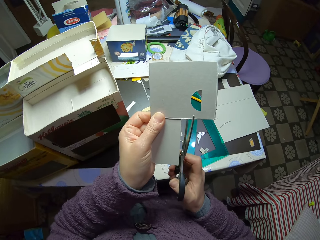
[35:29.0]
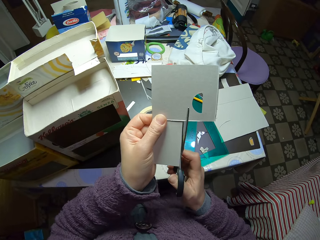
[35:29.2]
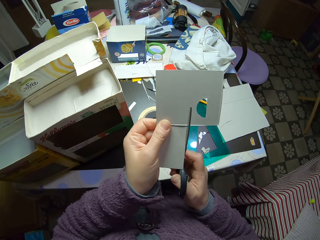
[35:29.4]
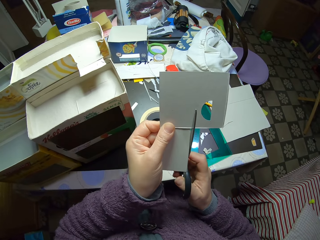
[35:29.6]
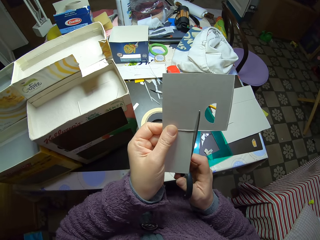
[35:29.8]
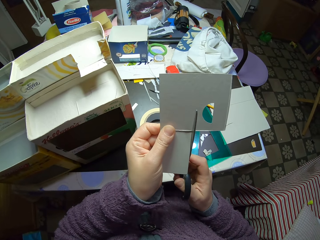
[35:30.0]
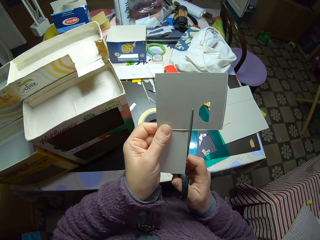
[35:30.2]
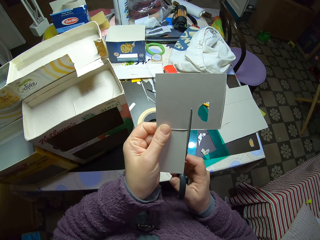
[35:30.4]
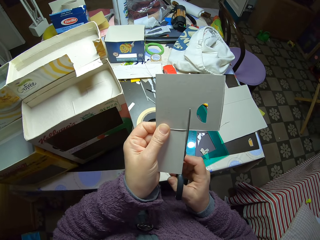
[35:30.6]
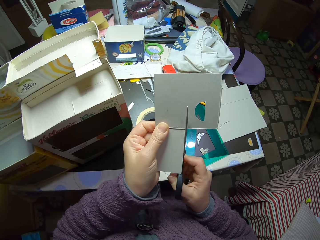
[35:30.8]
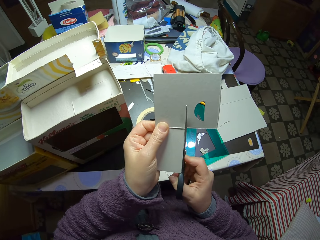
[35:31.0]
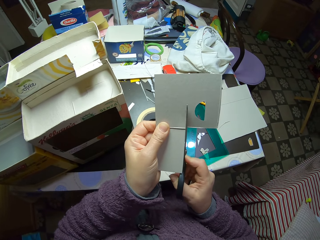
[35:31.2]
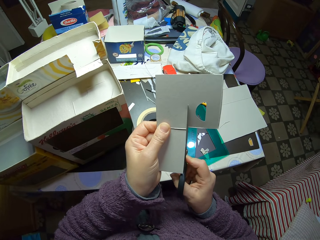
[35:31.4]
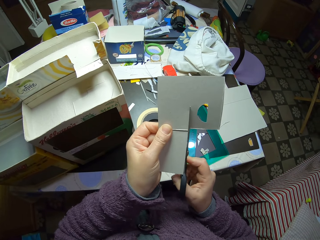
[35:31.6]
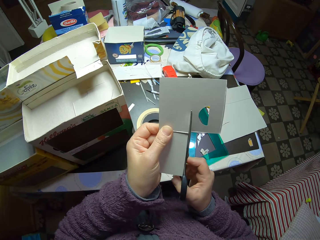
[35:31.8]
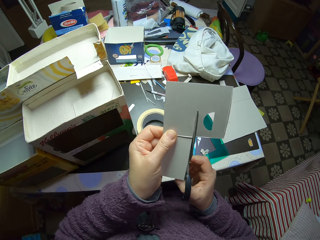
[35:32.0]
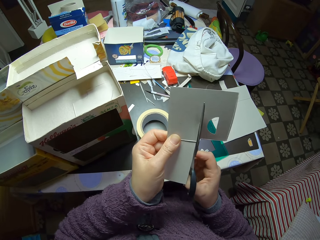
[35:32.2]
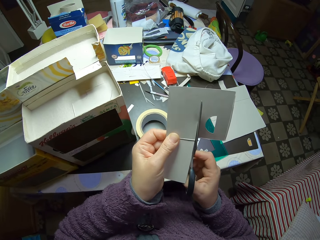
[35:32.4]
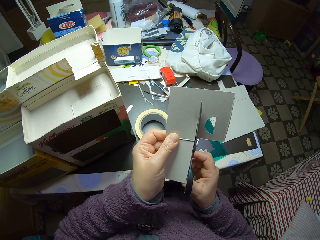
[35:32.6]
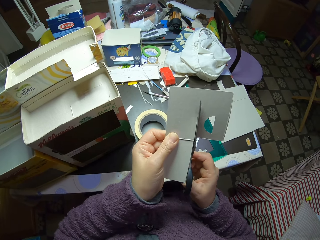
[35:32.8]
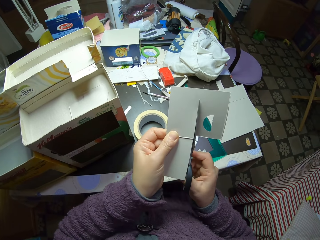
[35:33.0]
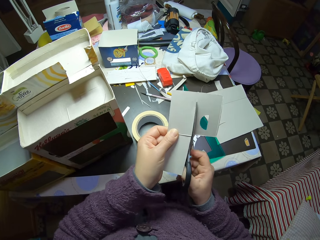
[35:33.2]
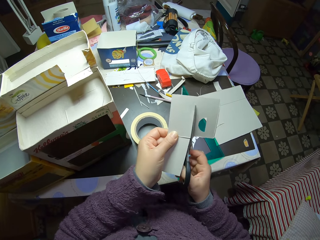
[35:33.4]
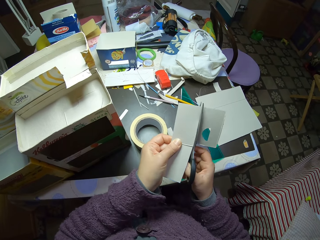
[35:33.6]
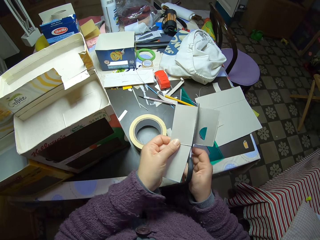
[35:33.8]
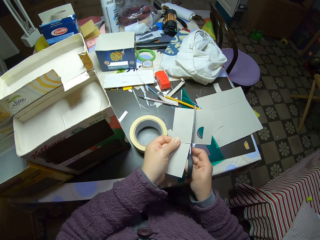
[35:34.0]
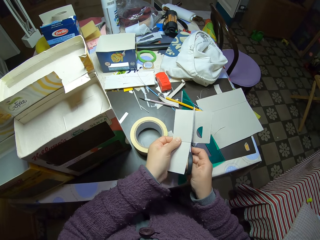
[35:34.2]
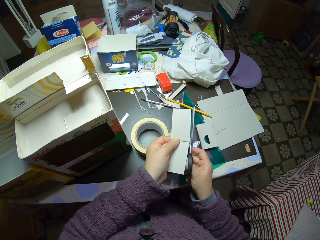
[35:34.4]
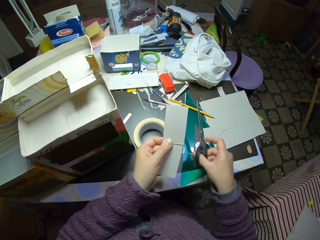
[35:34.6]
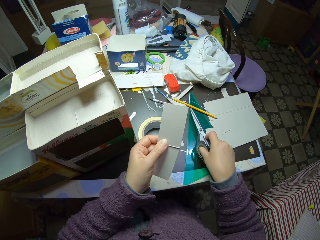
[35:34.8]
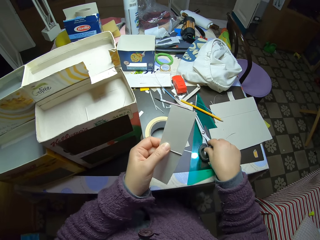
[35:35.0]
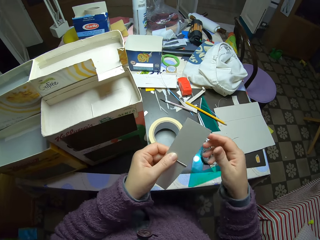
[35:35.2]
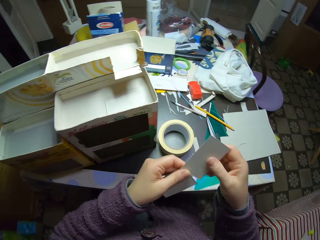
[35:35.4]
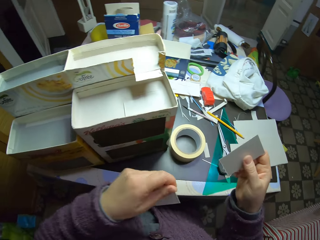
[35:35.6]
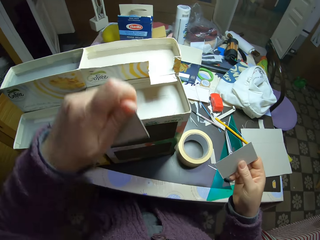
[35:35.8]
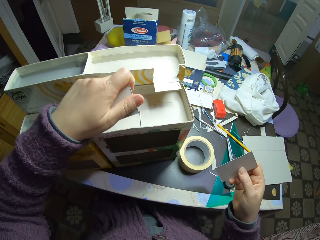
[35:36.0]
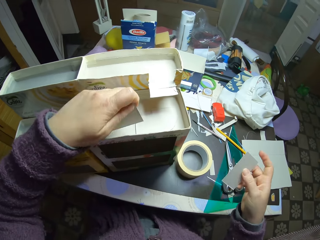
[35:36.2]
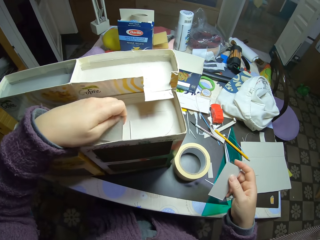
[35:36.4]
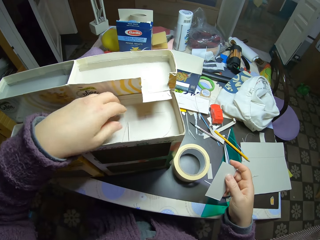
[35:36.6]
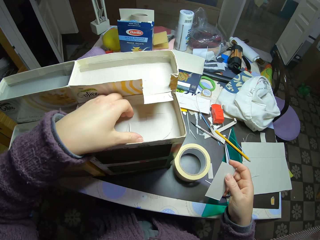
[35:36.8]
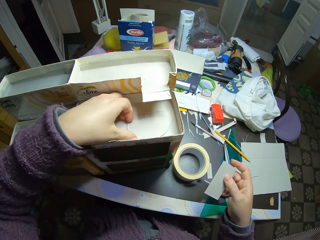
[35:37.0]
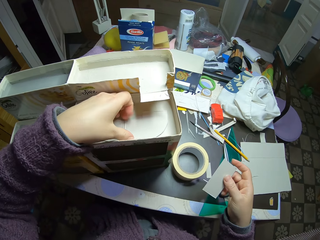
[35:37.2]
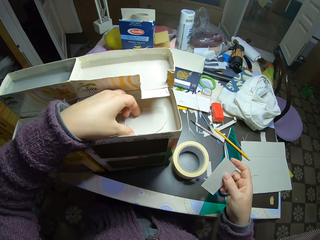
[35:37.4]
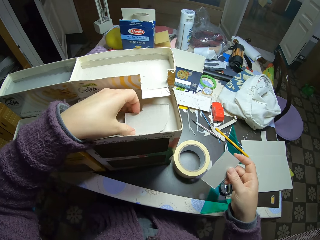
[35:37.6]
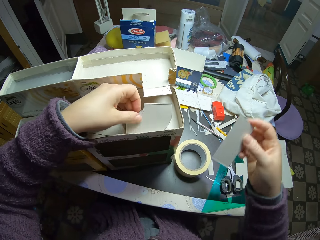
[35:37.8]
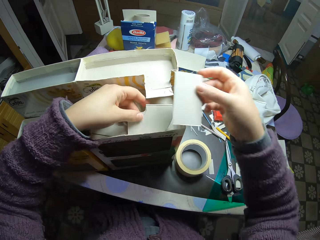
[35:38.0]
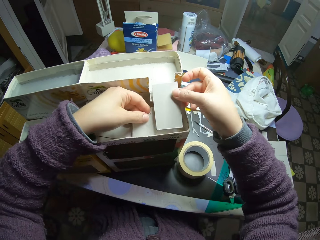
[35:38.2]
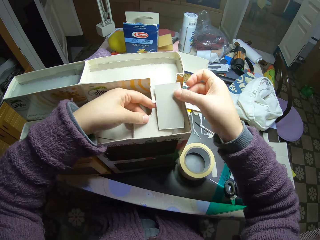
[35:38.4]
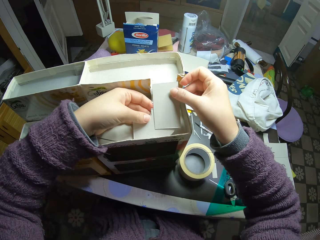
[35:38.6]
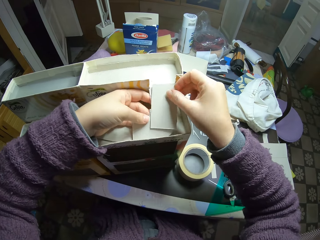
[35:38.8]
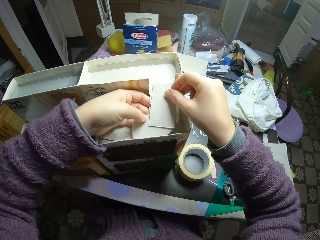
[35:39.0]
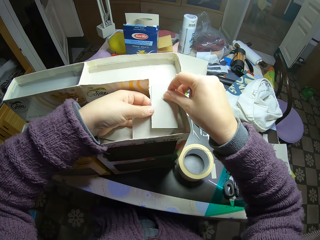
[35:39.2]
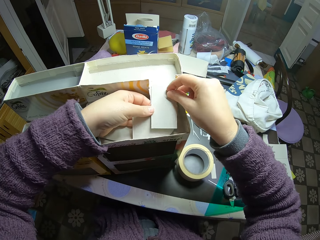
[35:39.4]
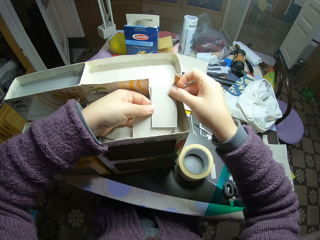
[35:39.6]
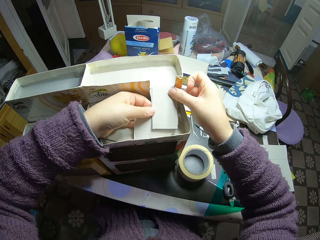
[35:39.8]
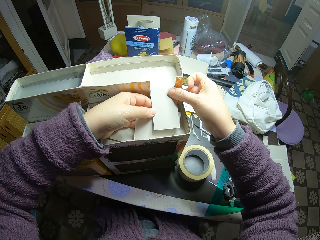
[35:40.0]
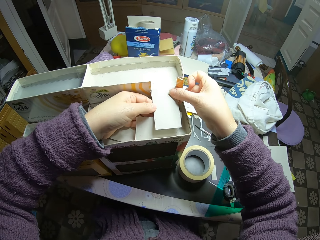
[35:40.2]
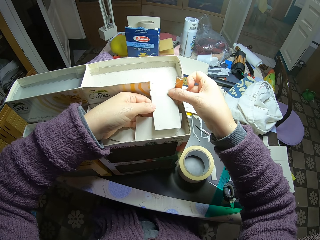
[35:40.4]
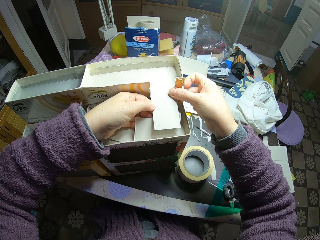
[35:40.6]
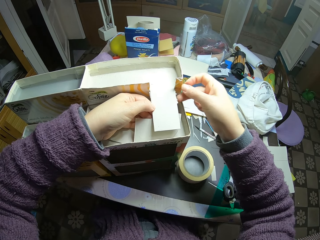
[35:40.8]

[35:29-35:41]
The camera wearer cuts the carton or model piece with the scissors. He puts the model piece on the table. He puts the scissors on the table. He takes the model piece. He drops the piece of carton in his left on the carton box. He picks a piece of carton in the carton box with his left hand. He sizes the carton in his right hand in the carton box. He connects the model pieces.

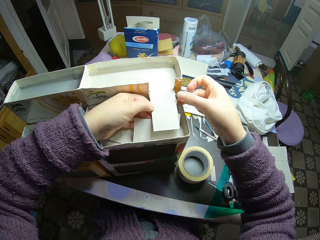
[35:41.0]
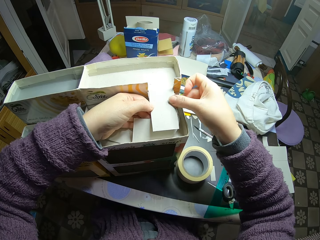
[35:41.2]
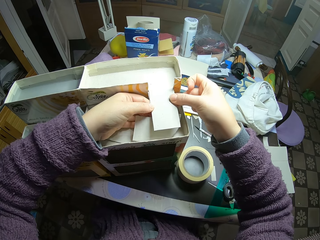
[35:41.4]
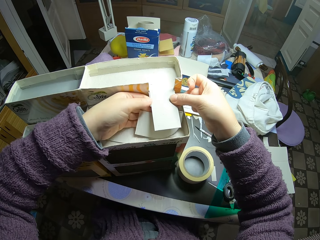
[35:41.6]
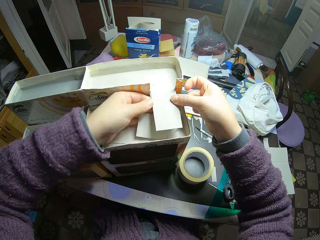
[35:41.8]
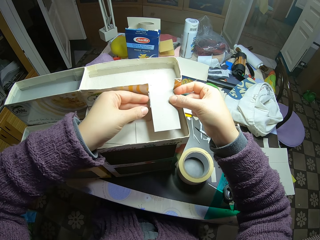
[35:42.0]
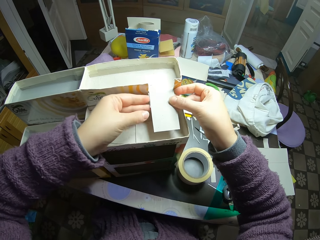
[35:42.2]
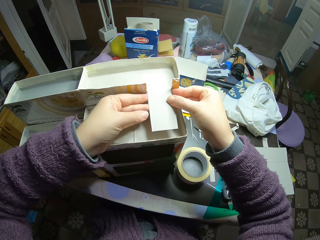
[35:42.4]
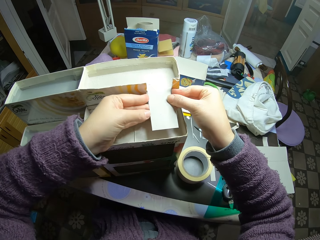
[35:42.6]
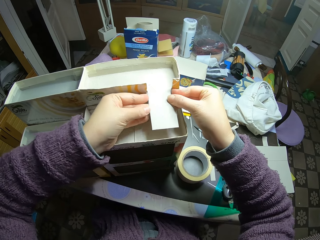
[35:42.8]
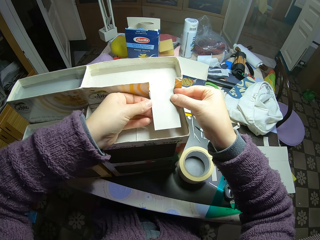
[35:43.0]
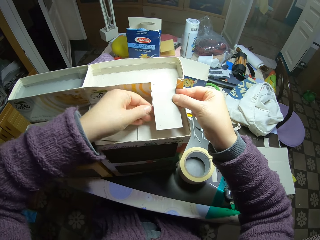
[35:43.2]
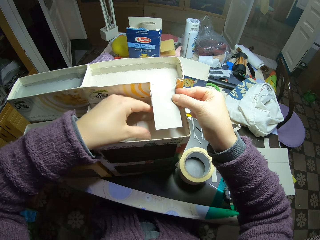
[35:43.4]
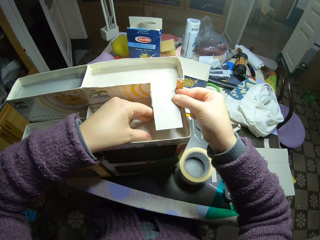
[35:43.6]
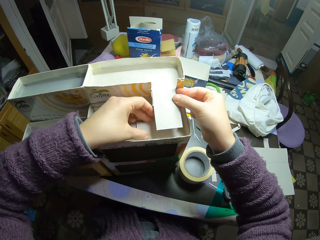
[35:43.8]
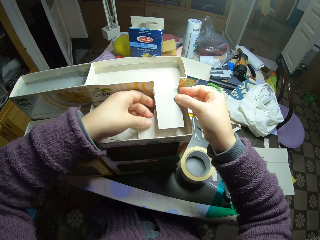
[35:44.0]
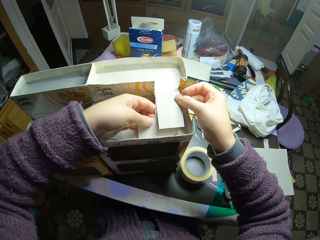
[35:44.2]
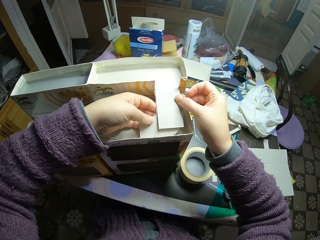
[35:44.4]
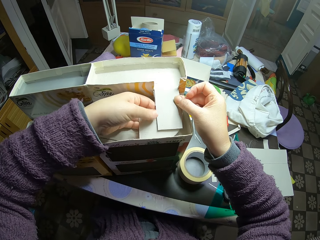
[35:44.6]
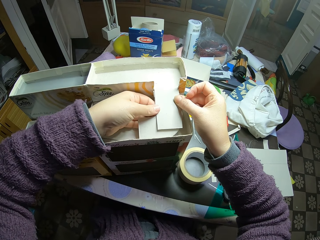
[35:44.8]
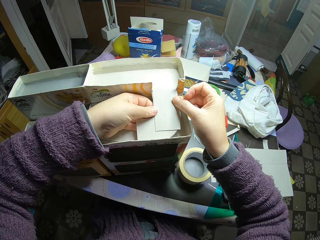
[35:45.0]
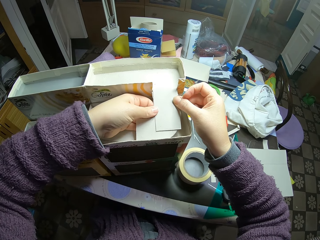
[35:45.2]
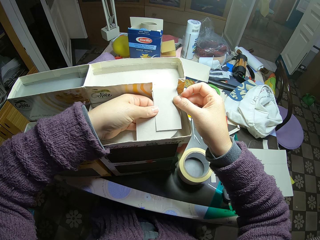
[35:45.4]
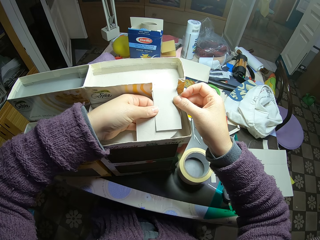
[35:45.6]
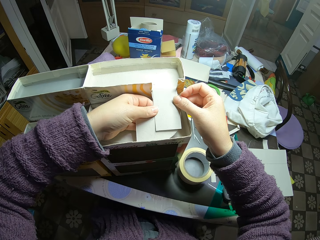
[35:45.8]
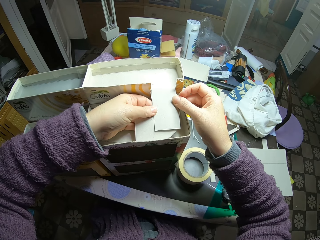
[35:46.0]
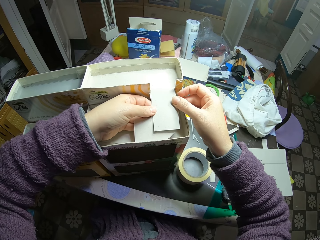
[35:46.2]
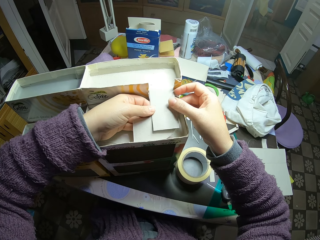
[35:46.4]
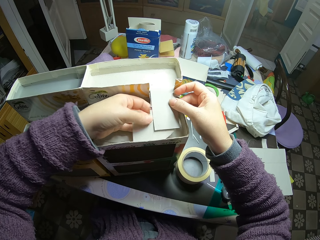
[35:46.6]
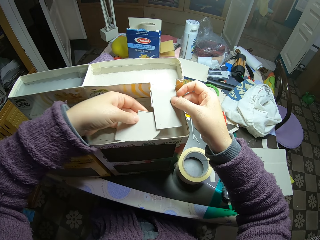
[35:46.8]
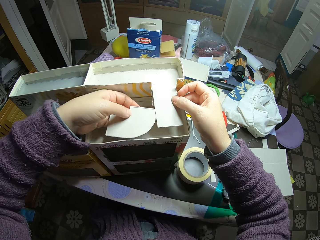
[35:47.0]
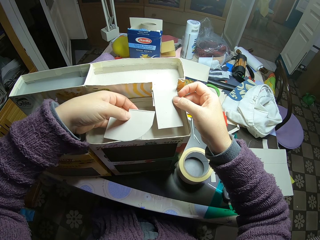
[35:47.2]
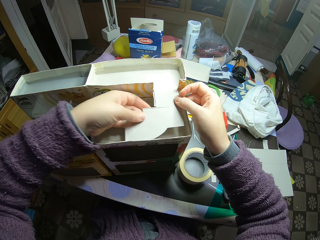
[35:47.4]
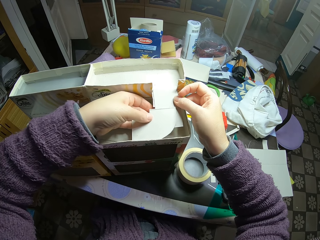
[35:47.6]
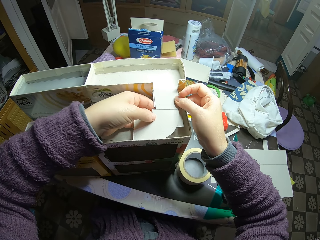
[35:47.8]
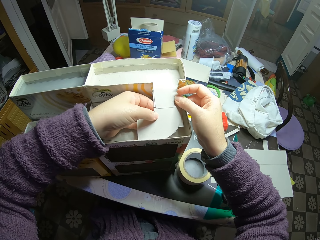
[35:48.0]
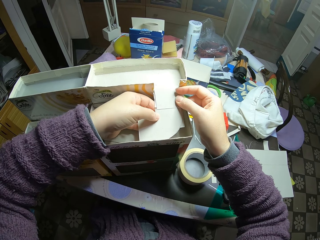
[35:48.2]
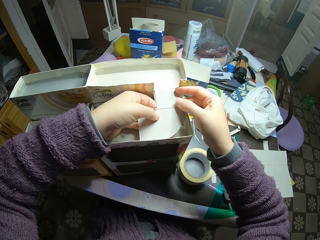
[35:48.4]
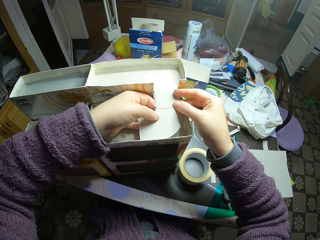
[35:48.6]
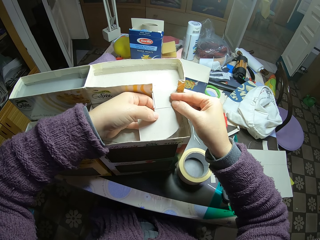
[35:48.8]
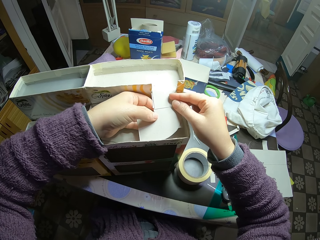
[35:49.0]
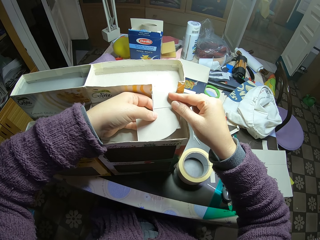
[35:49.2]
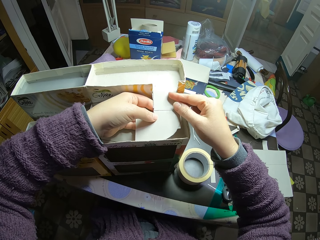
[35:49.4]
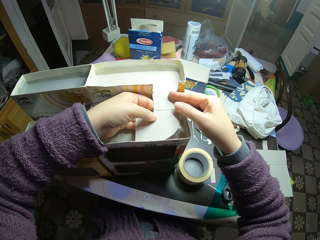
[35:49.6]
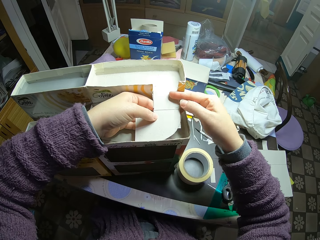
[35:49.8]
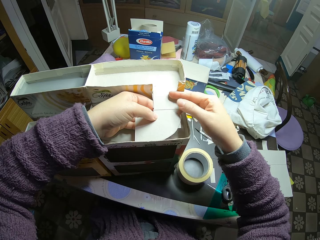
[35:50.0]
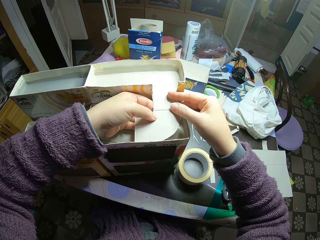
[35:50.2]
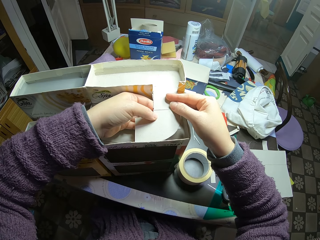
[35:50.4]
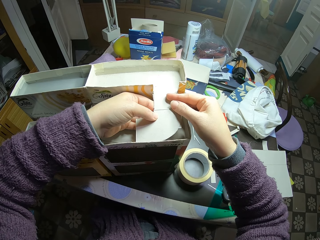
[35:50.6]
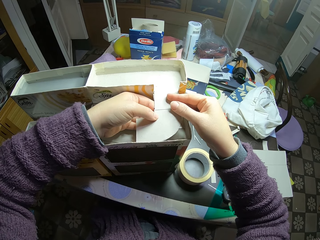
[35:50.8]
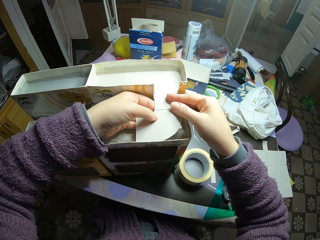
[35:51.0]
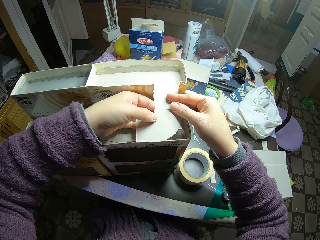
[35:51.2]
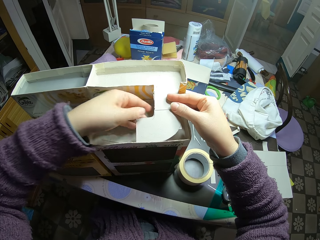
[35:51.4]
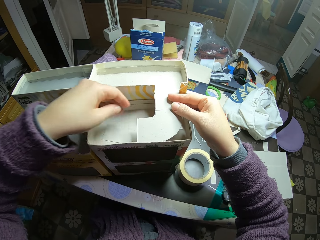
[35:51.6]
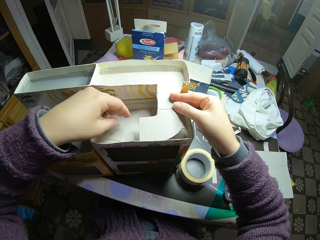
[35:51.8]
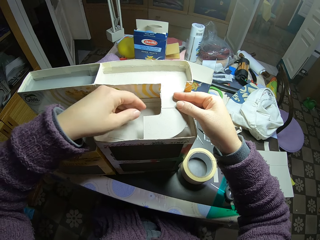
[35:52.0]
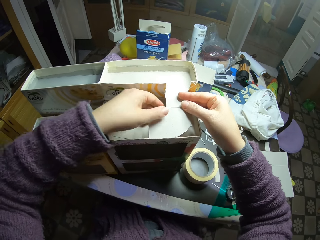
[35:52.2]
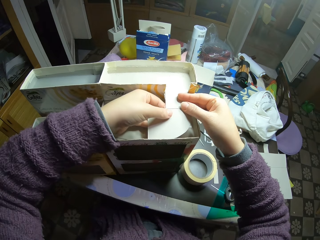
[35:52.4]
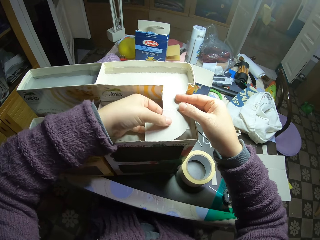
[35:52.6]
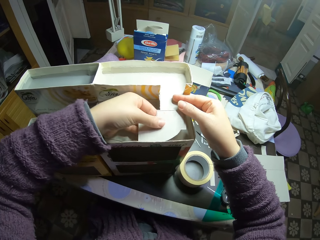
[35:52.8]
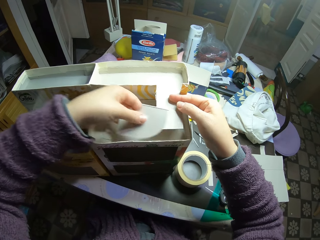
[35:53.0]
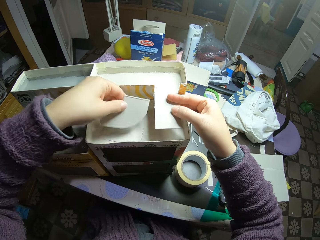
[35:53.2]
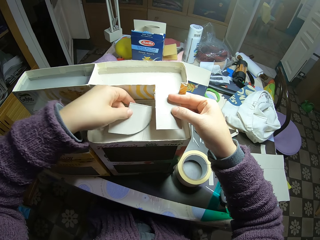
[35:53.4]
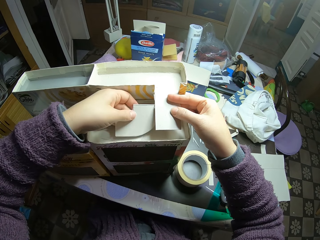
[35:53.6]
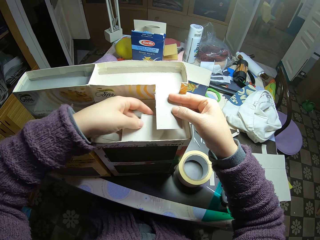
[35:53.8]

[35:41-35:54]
The camera wearer drops the model piece in the model. They move the model piece. They look at the model pieces. They put the model piece on the model. They connect the model pieces. They move the hand. They take the model piece and connect the model pieces.
